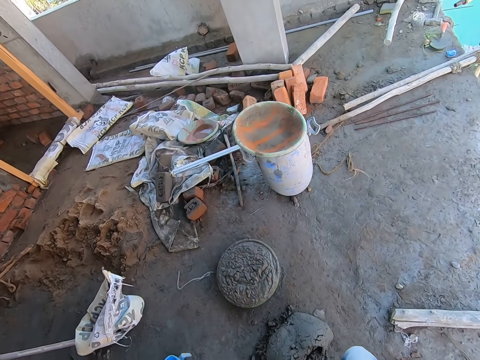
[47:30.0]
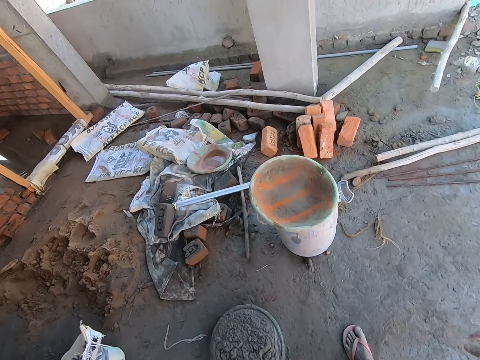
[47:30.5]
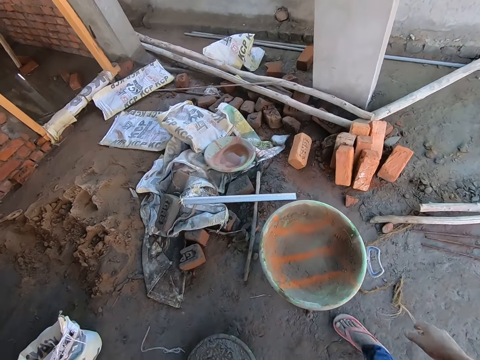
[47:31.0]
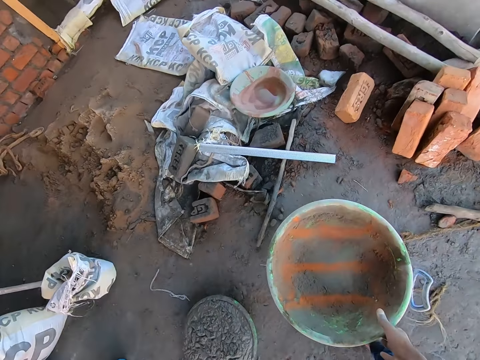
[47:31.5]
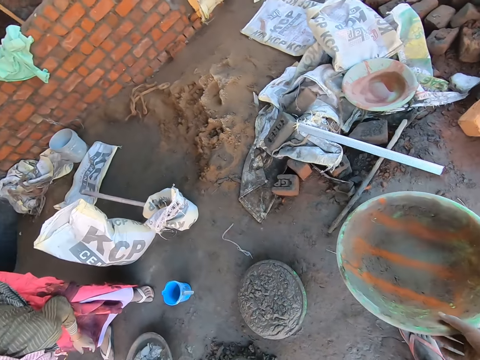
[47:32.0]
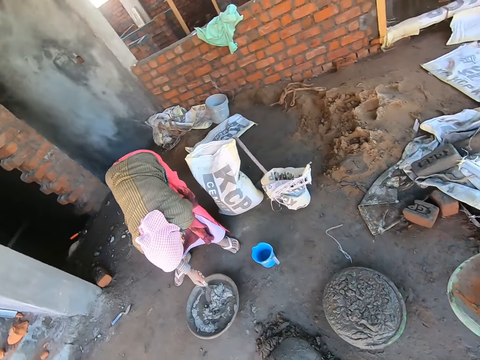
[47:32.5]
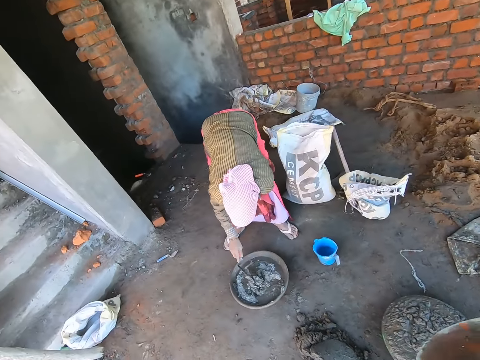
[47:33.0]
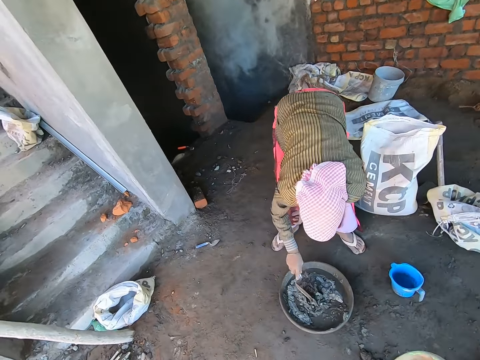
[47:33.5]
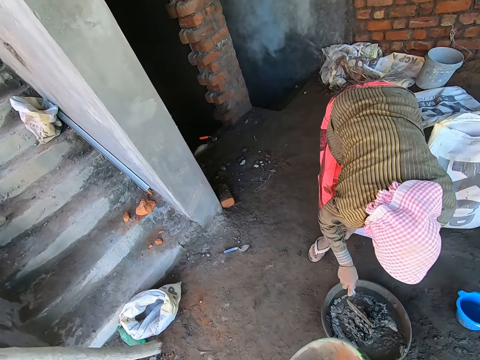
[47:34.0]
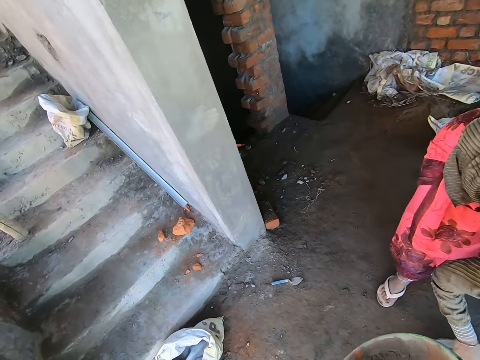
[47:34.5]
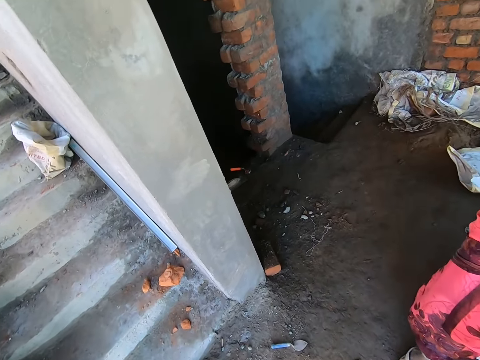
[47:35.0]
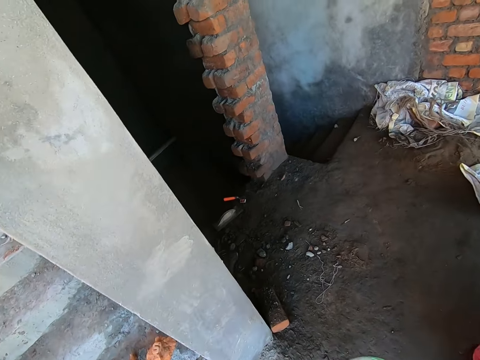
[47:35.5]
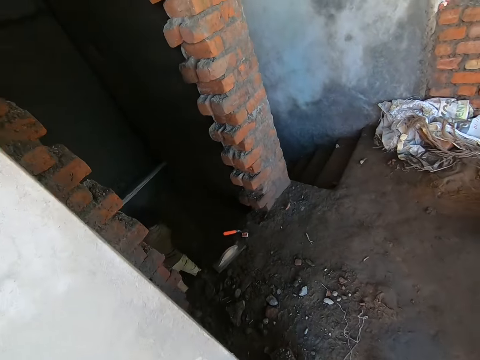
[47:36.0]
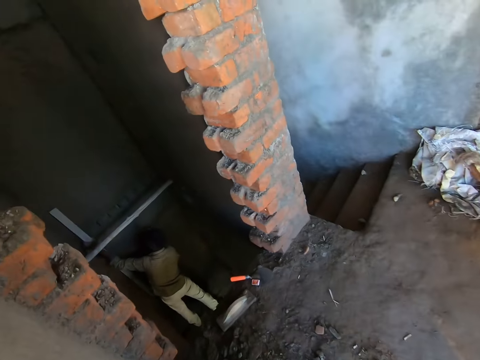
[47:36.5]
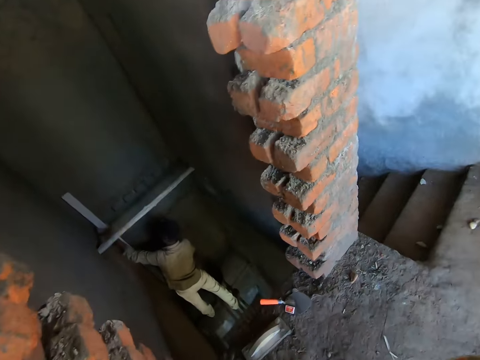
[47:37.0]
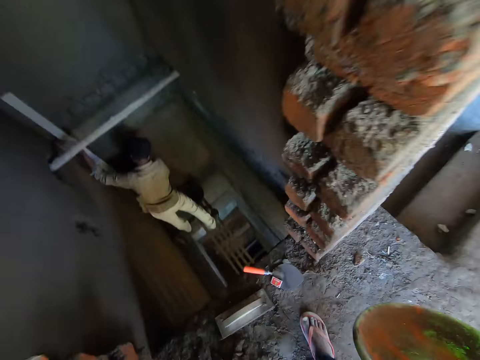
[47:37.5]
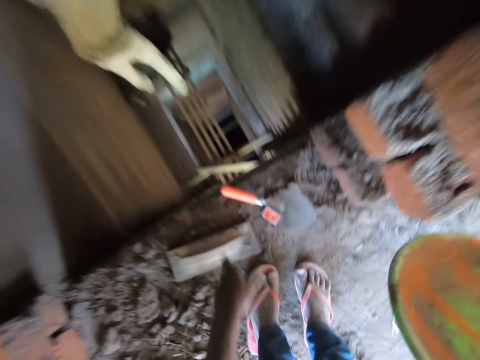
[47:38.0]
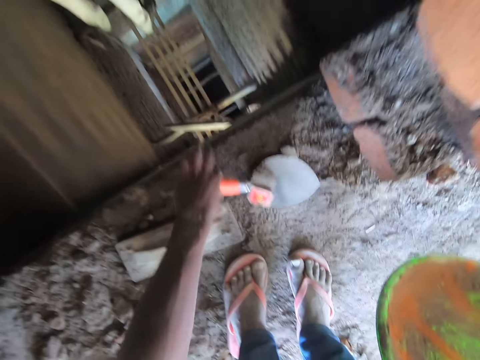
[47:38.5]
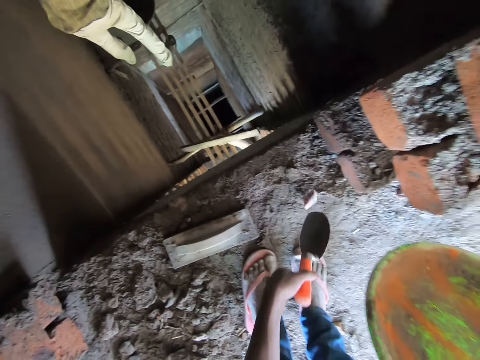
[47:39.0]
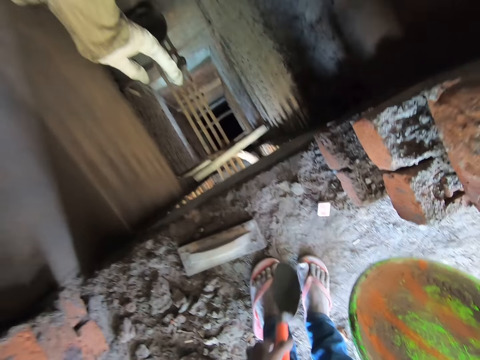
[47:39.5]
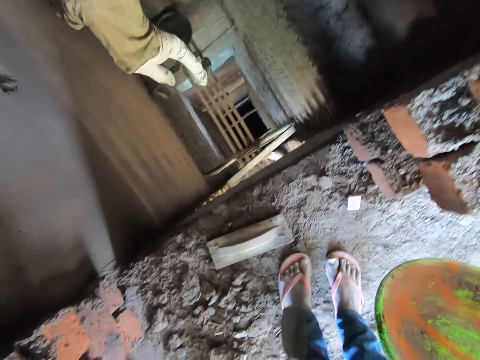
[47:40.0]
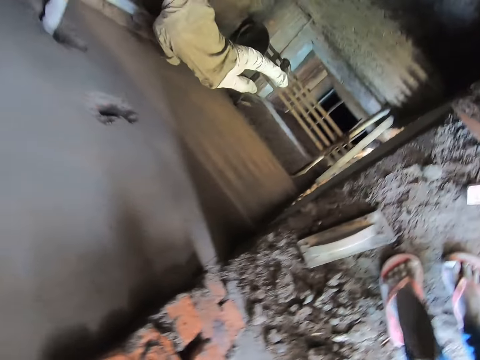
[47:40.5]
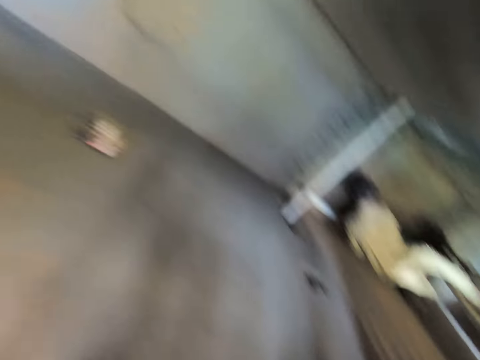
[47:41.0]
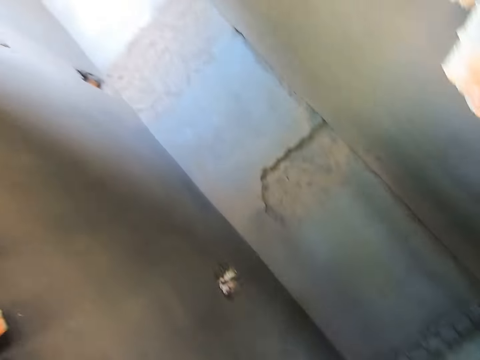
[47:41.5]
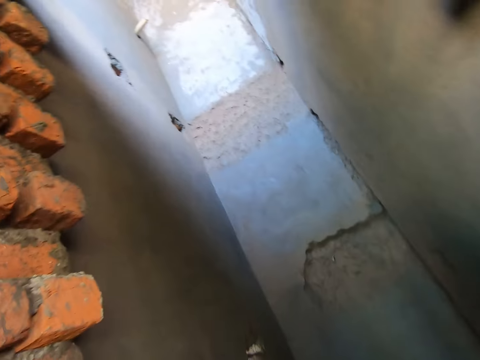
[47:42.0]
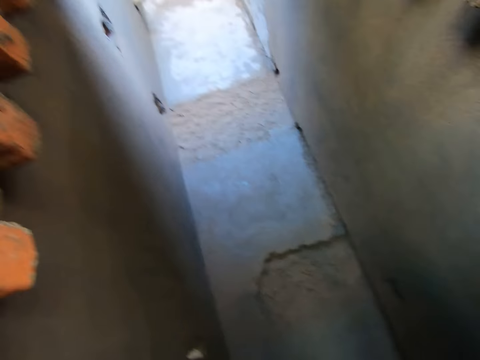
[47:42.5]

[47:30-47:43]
The camera wearer picks up the pan or basin on the ground with his right hand. The woman mixes mortar in the pan on the ground with a trowel in her right hand. The camera wearer interacts with the woman. He carries the basin, and walks around. A third man smoothens a part of the wall with a rod in his hands. The camera wearer picks up a trowel on the ground with his left hand. He interacts with the second man.

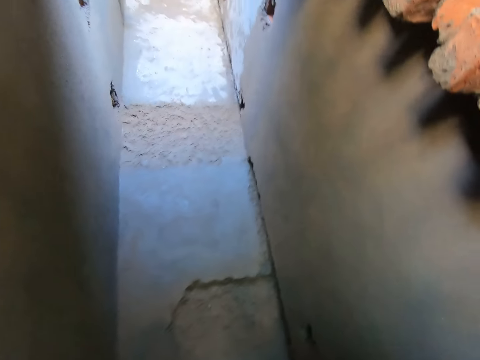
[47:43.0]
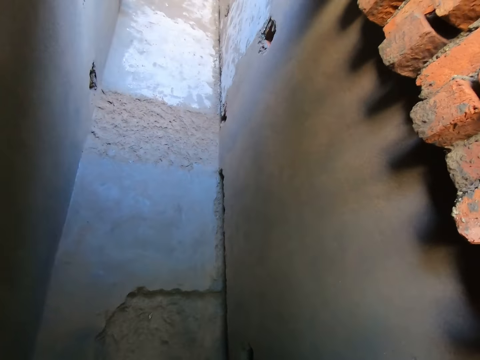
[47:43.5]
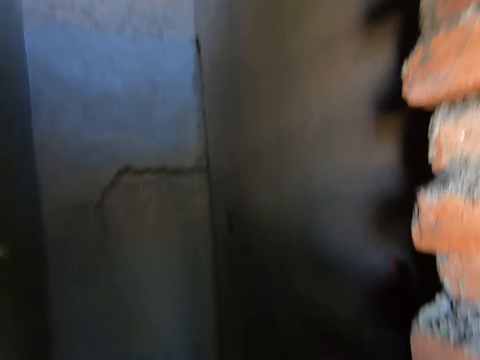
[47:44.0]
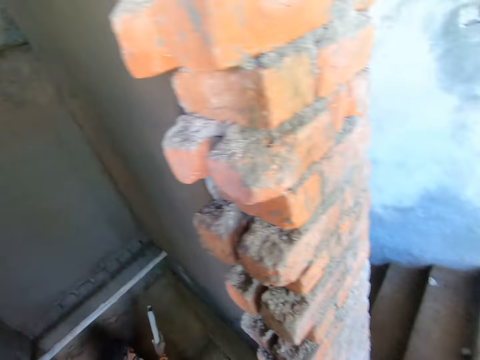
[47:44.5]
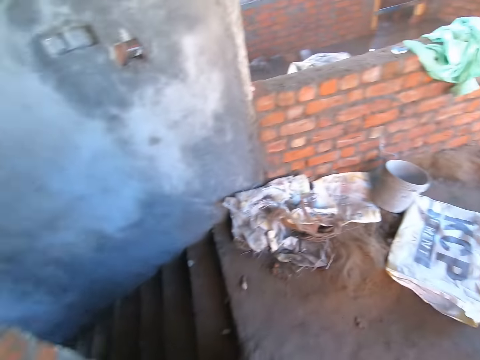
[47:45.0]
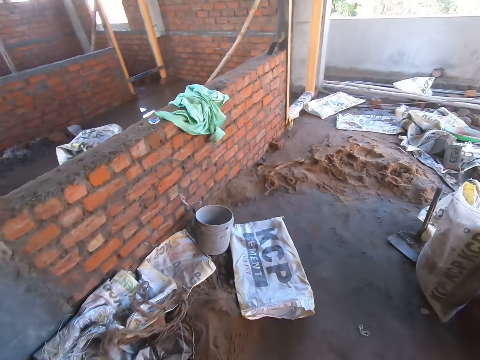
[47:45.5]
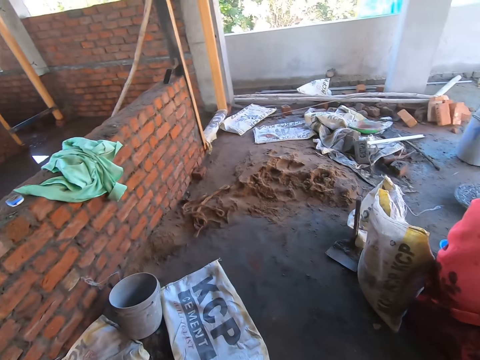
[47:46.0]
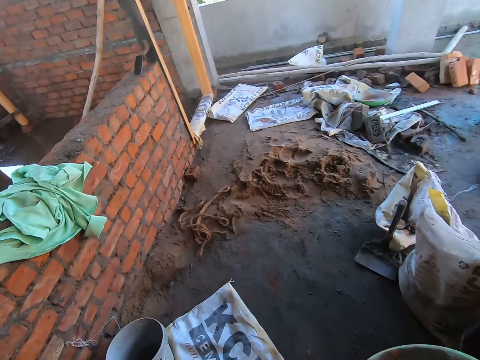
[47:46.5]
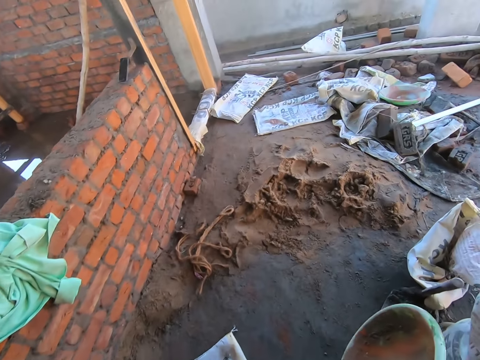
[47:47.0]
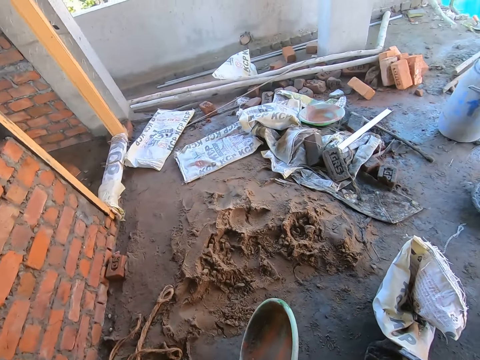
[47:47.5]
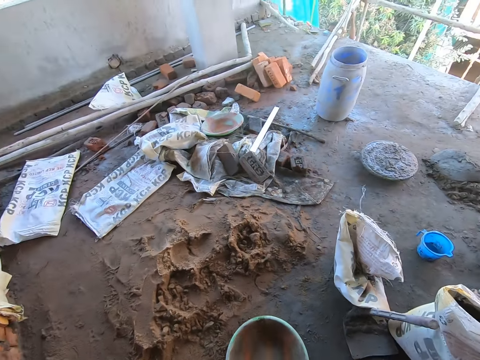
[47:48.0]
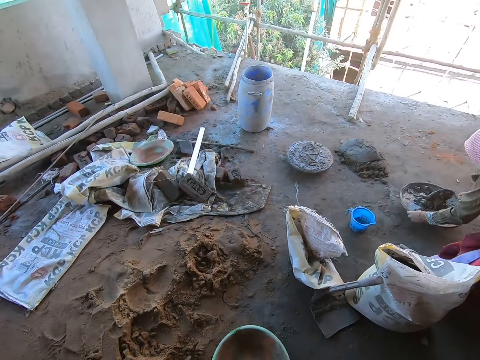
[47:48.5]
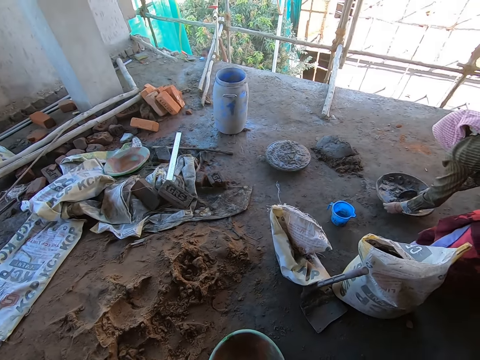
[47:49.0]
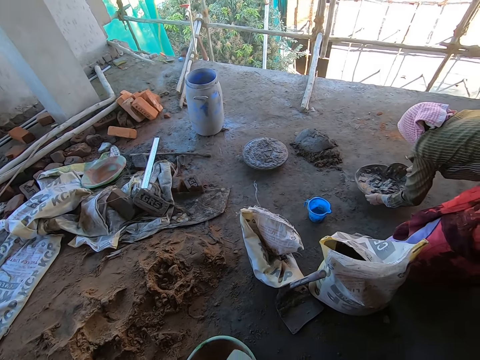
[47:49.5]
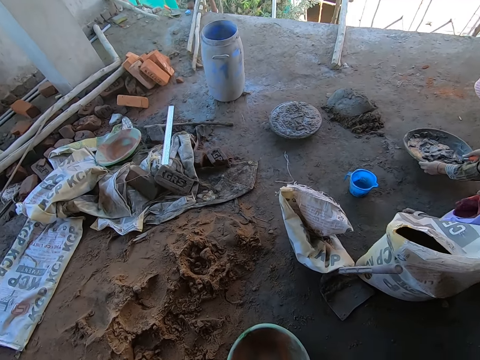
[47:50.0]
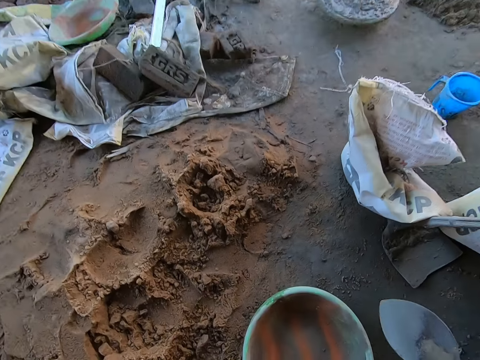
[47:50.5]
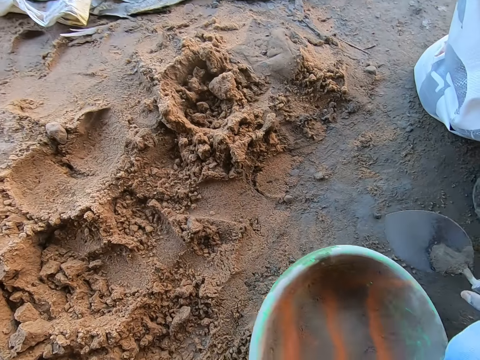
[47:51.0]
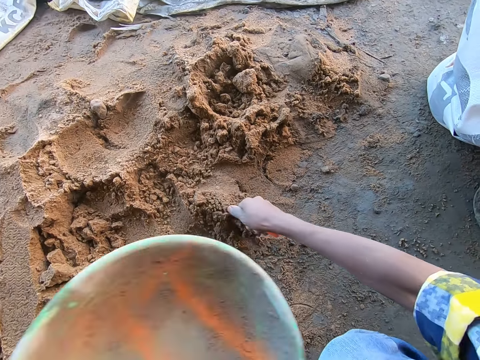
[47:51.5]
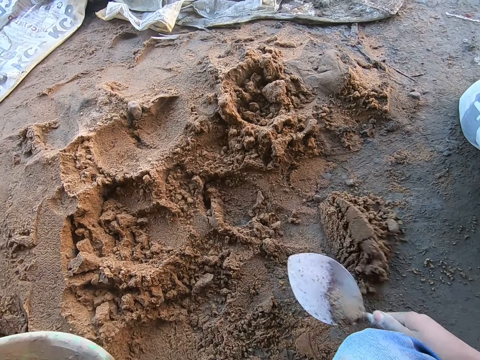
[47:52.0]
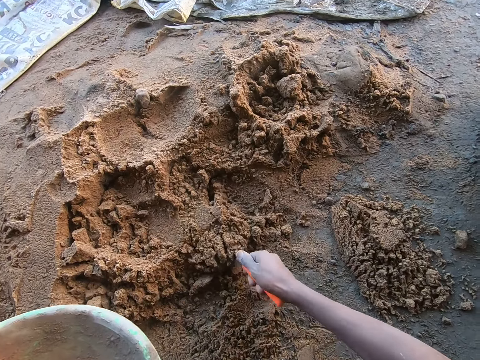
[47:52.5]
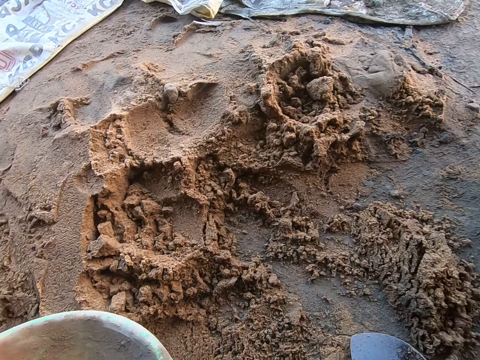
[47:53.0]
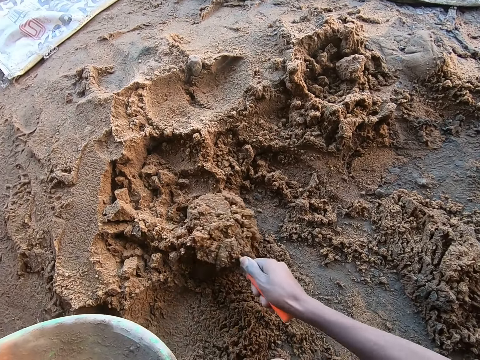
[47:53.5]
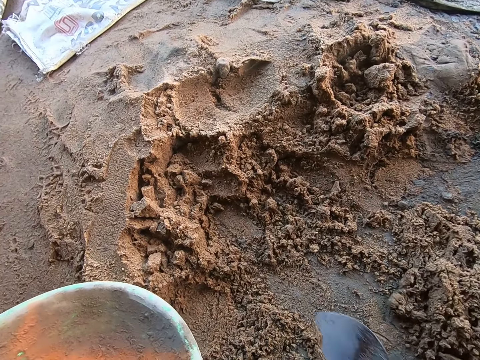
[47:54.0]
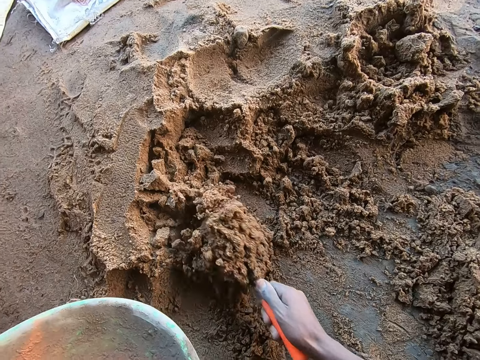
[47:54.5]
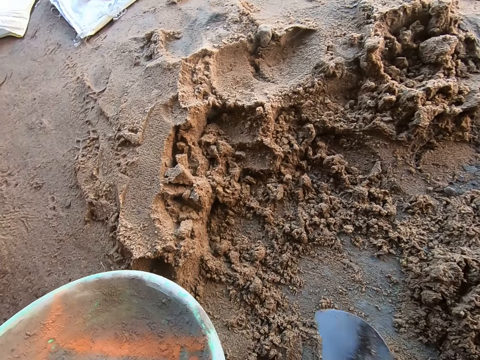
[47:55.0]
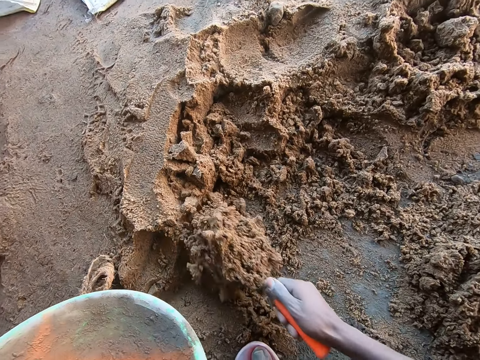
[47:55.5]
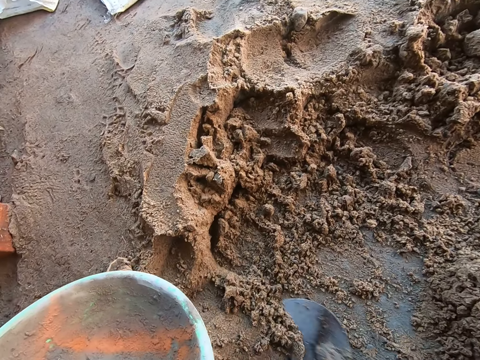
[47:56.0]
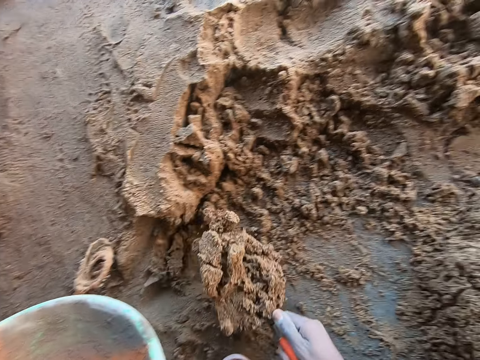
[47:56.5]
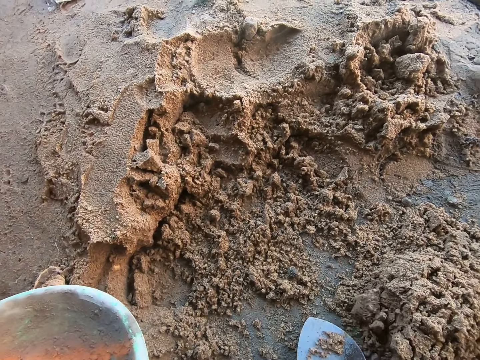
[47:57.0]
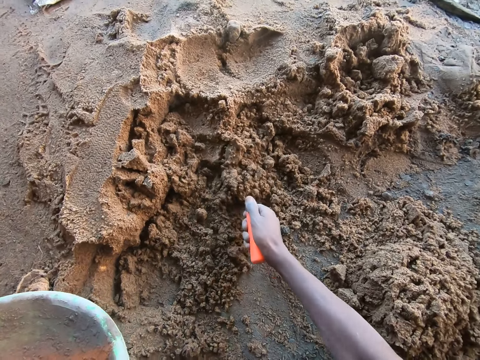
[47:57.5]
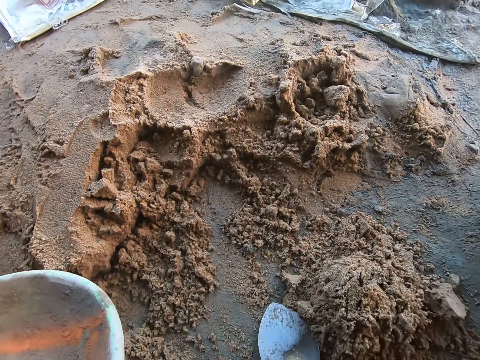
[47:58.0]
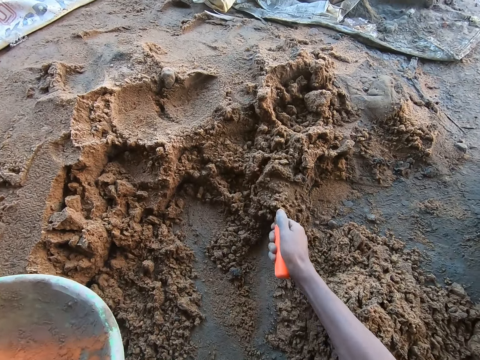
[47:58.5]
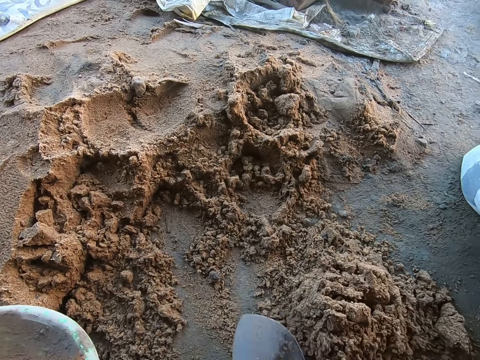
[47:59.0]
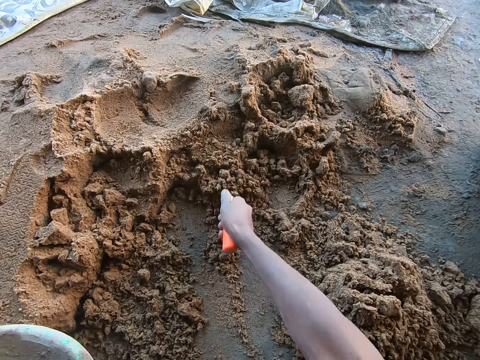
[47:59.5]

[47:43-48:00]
The camera wearer looks up. He moves around. He drops the pan on the ground with his right hand. He packs sand on the ground from a heap of sand with the trowel in his right hand. He moves the pan with his left hand. He interacts with a lady.
